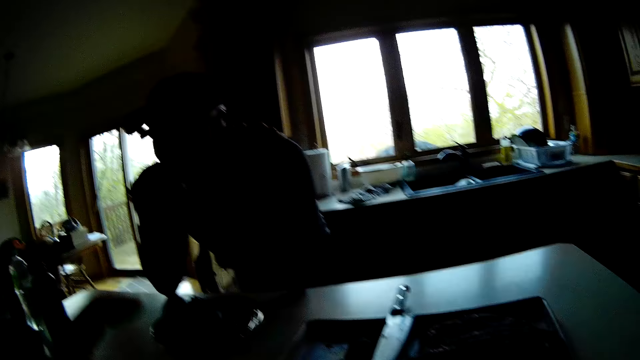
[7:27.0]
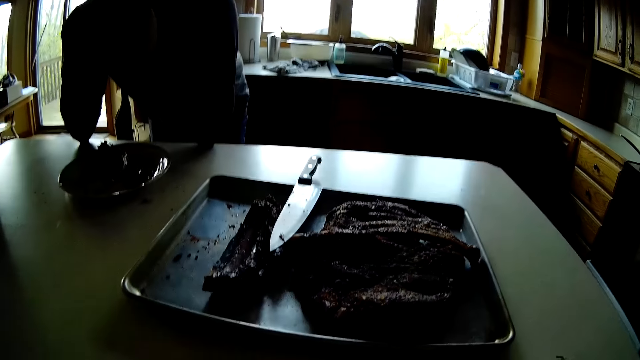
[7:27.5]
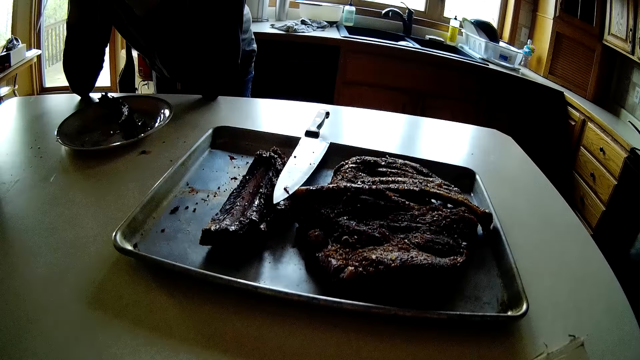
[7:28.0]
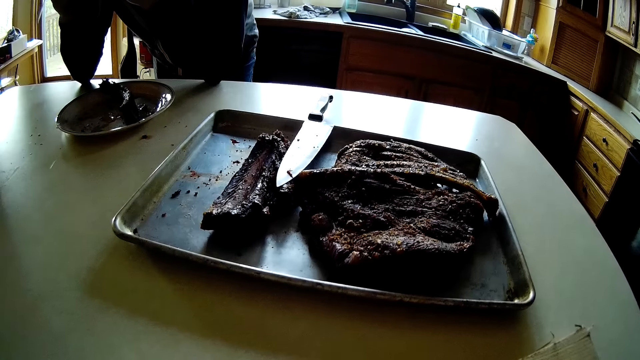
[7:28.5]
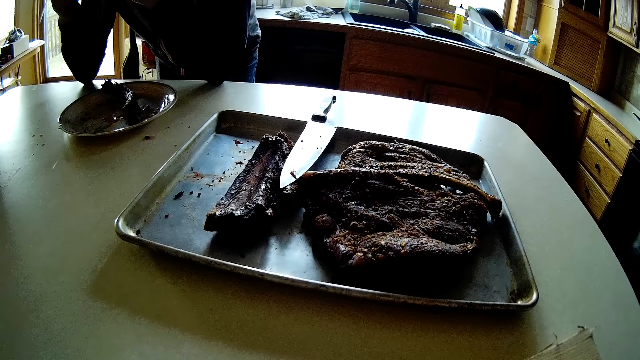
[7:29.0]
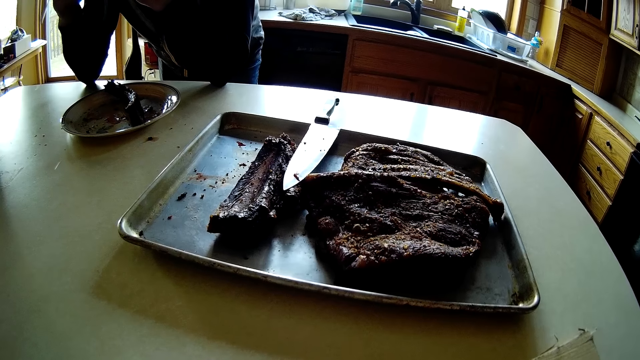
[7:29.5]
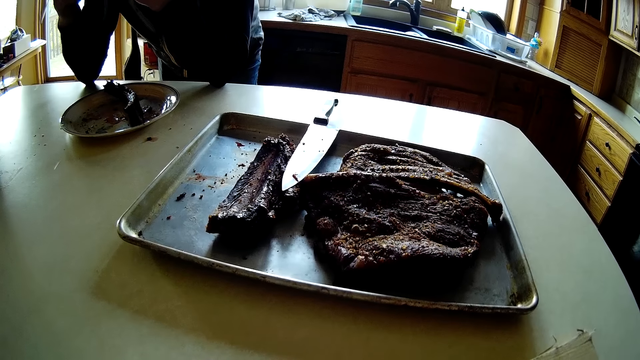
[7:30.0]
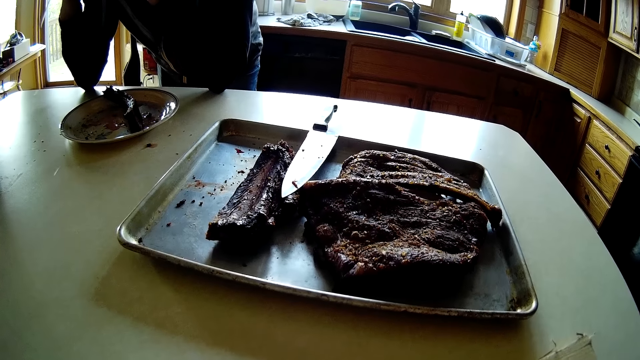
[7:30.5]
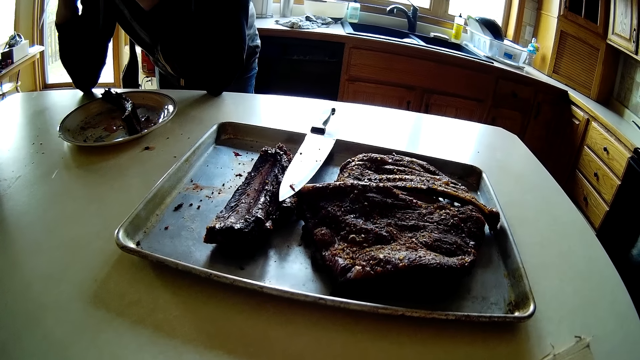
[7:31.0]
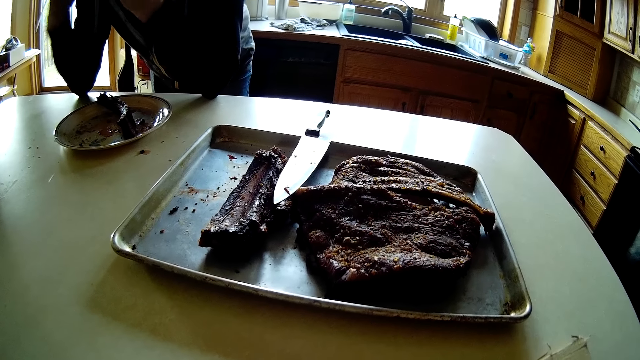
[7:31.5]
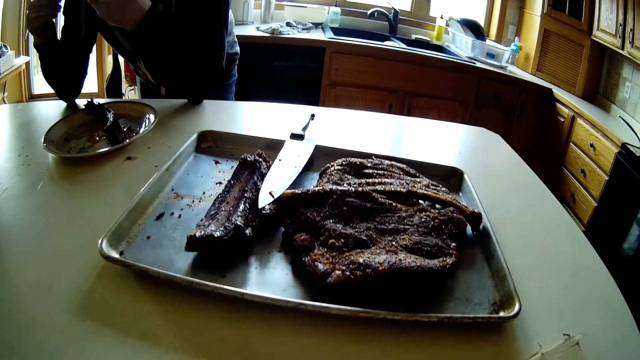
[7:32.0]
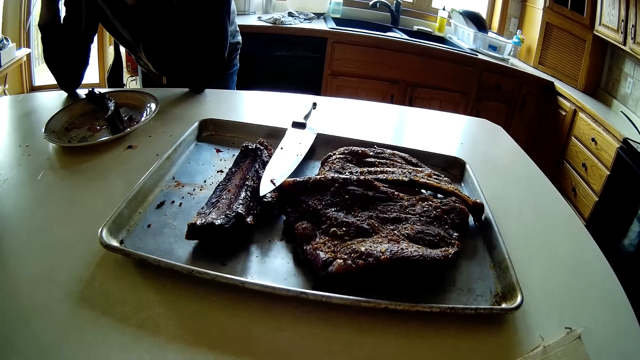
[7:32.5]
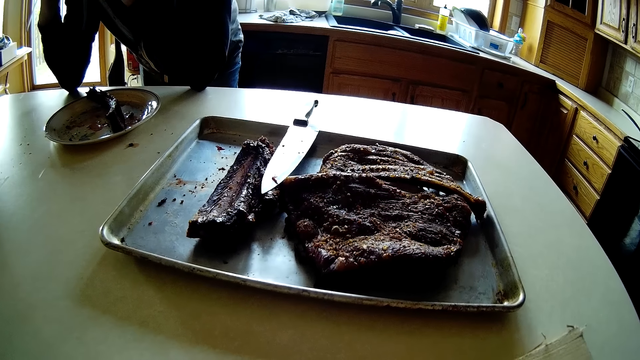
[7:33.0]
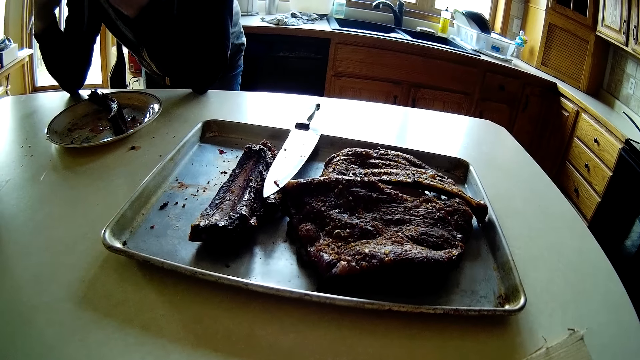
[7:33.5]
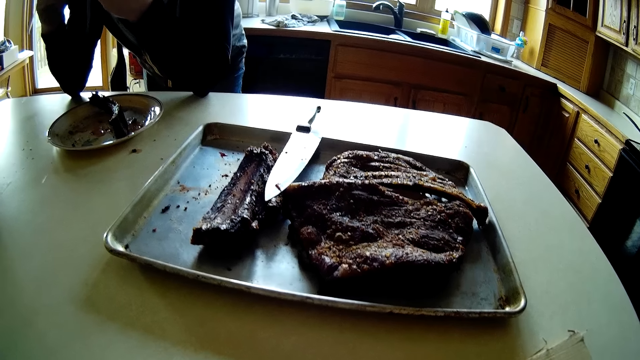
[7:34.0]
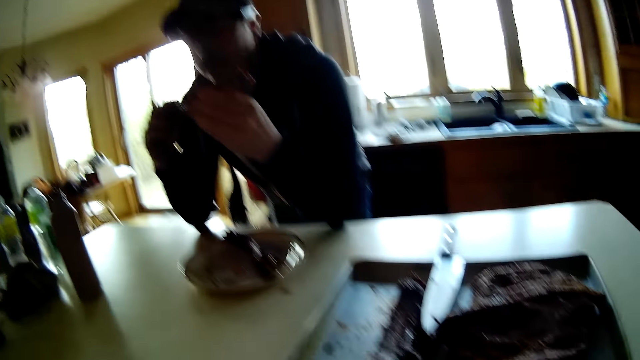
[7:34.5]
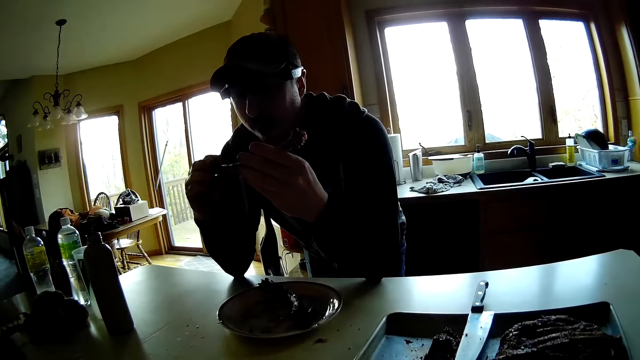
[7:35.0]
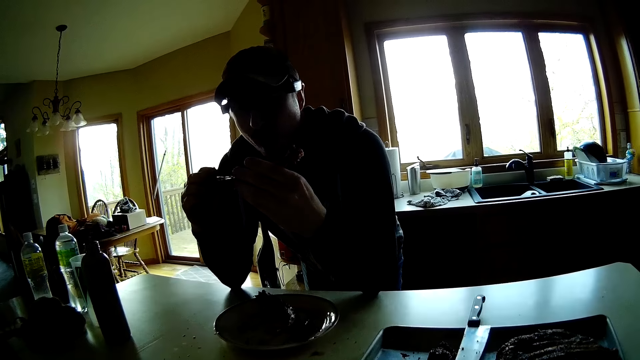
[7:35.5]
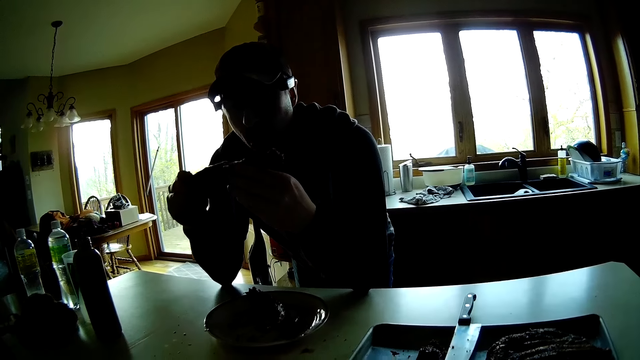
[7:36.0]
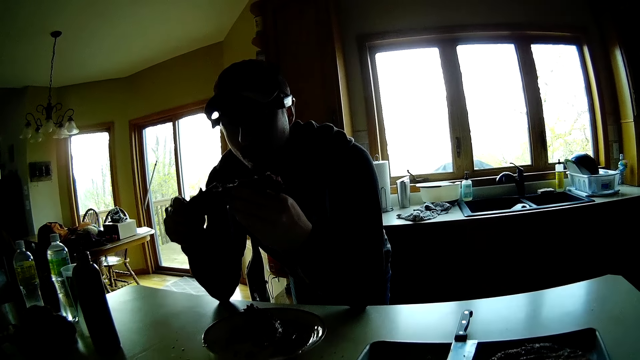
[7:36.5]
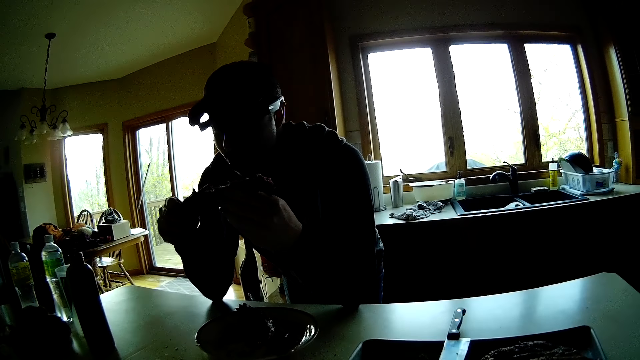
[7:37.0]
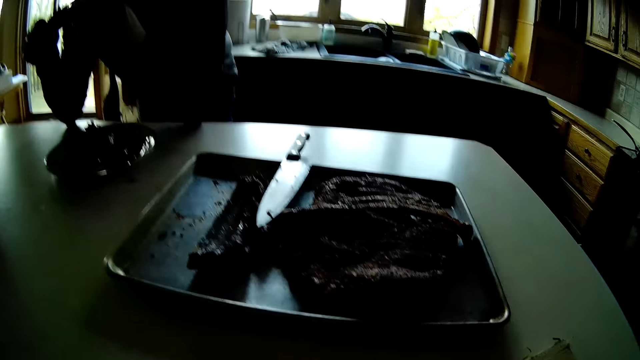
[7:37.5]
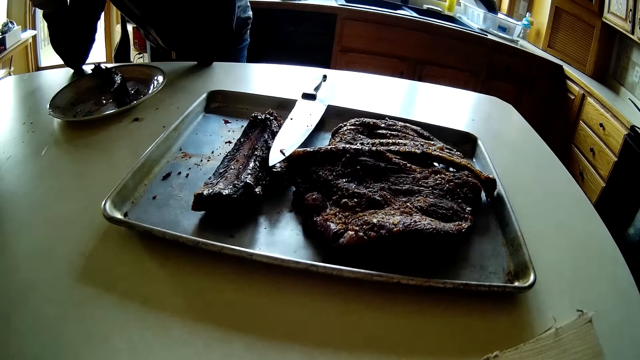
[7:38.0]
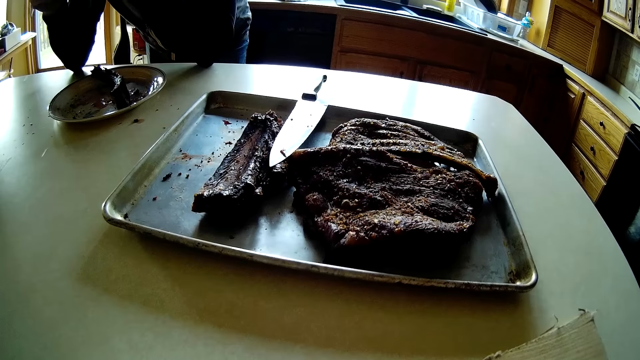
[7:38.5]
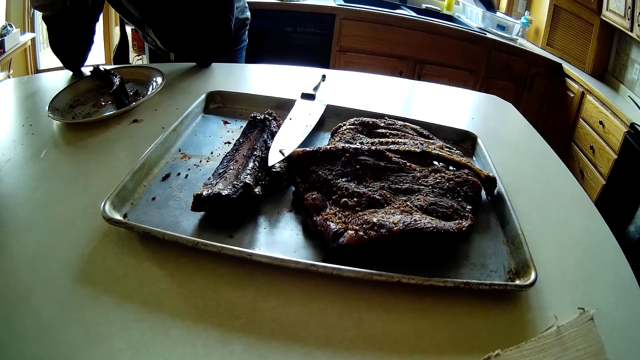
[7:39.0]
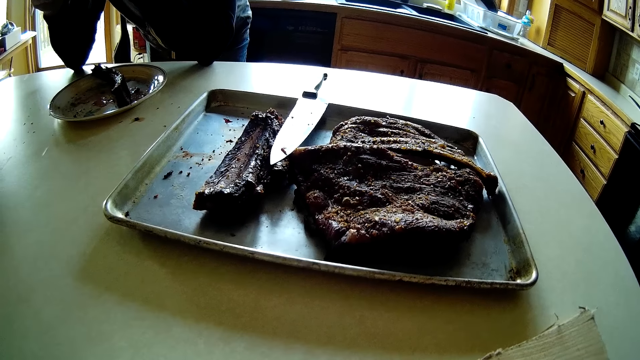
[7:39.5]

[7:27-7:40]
A man turns the meat.

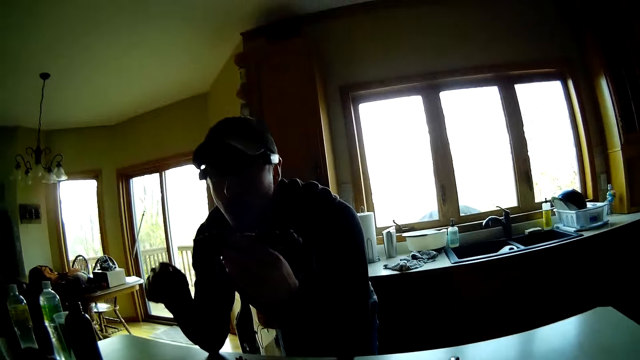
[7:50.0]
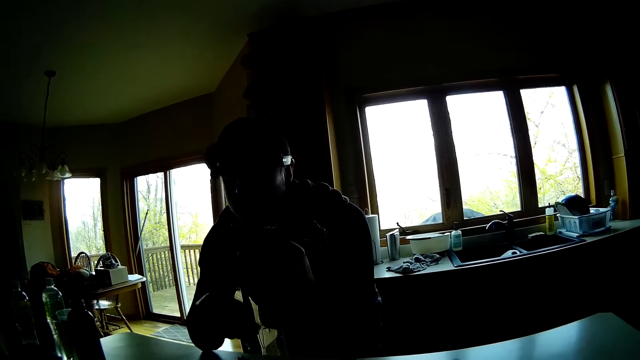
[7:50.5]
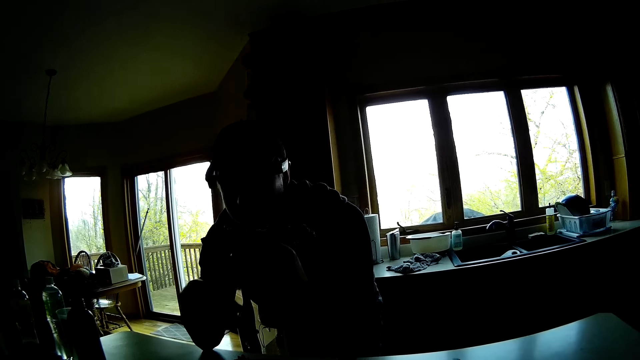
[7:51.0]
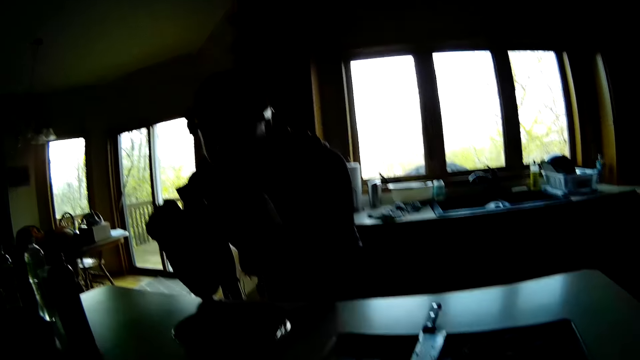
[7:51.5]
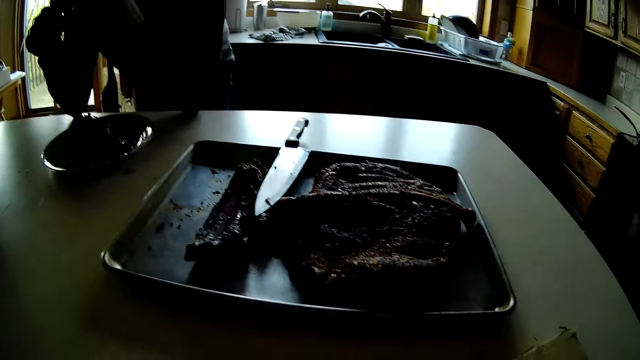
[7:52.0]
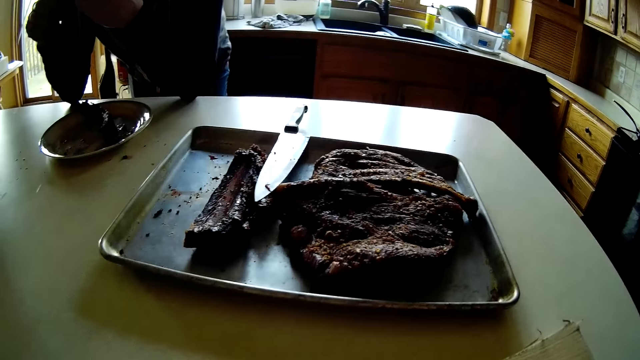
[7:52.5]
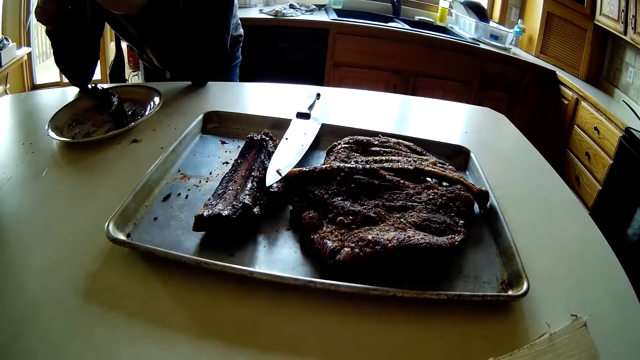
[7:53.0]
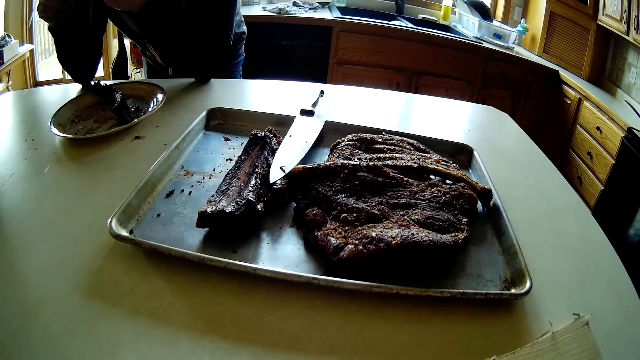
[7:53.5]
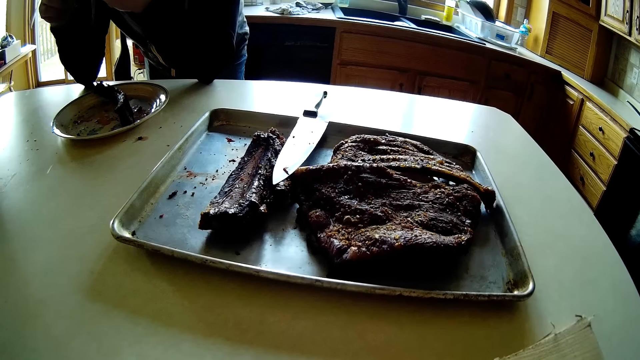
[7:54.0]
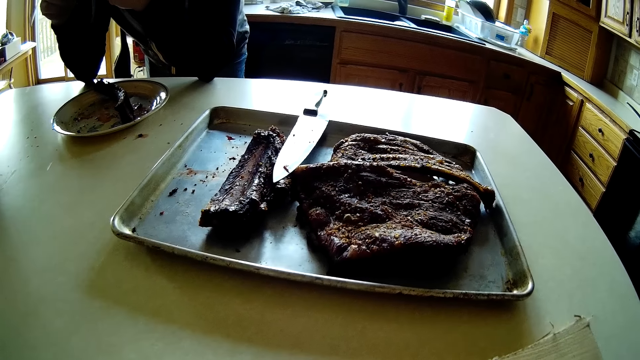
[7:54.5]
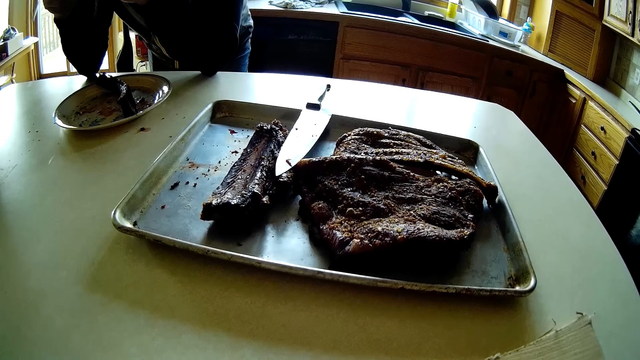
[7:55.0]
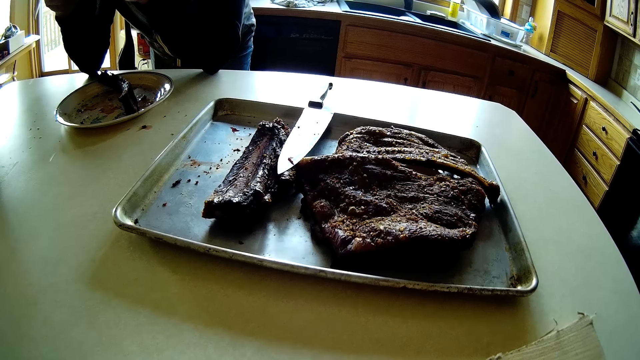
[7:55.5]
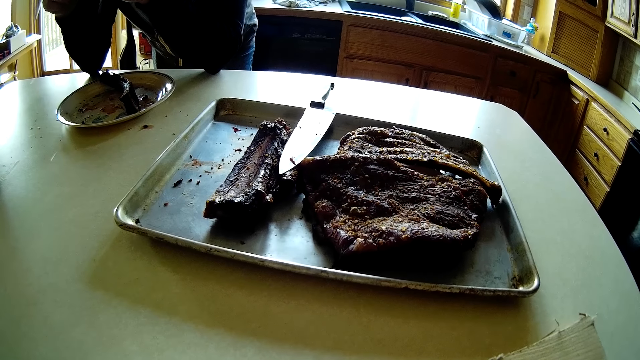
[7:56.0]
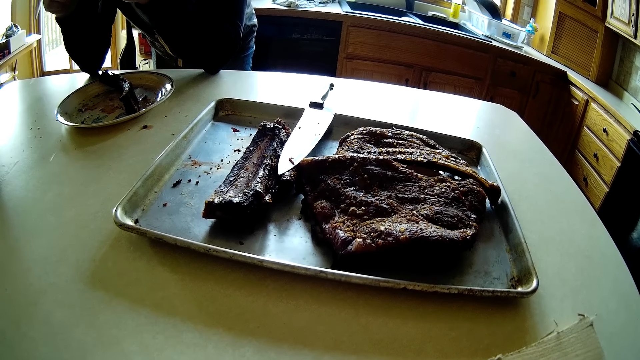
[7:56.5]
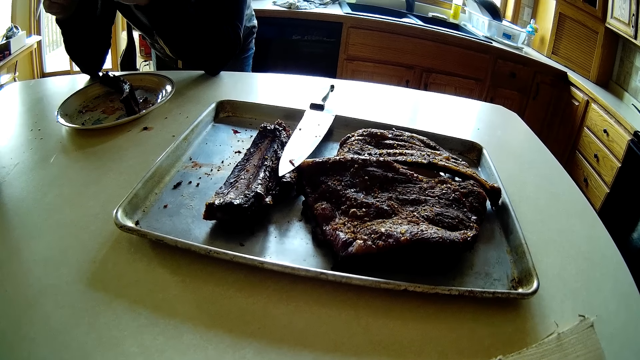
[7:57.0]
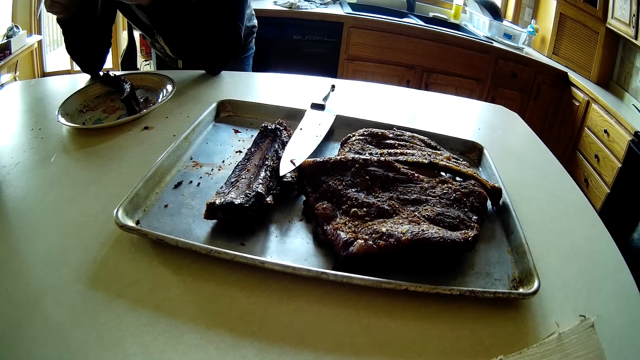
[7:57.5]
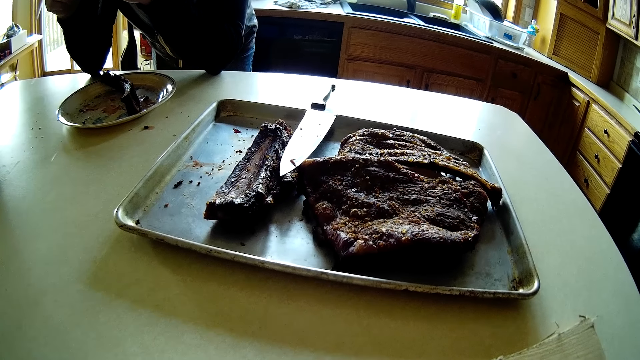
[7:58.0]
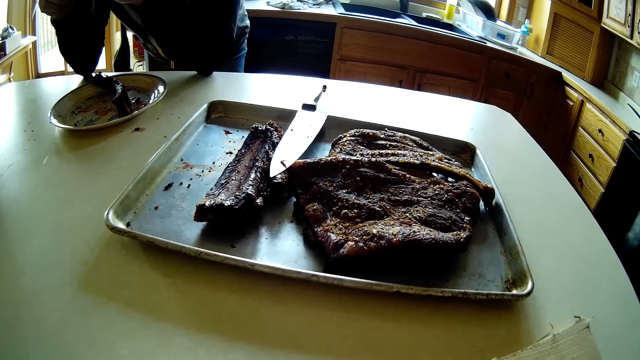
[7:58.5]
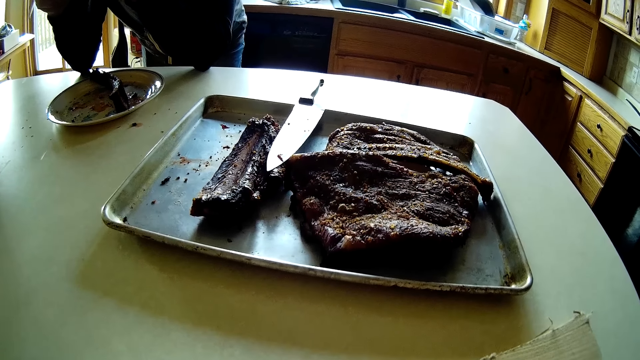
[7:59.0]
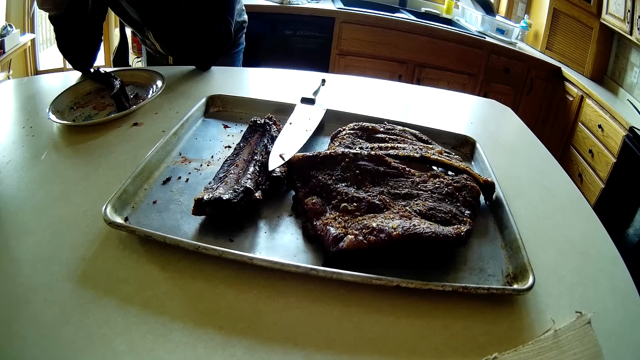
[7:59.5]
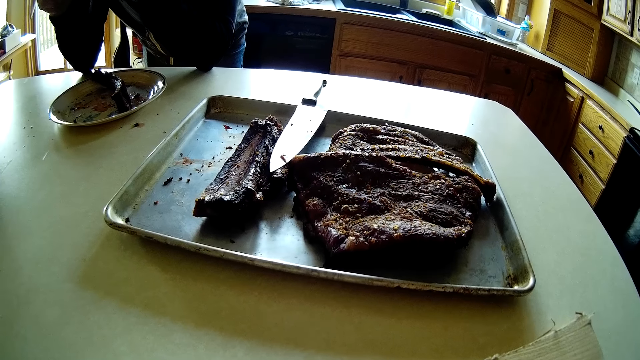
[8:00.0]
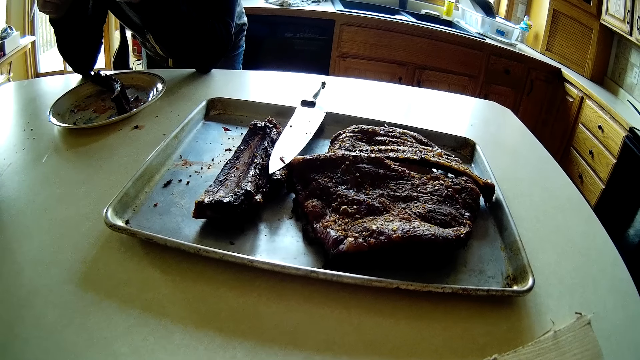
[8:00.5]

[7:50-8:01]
The man holds the steak in his left hand. The man removes his hand from the meat. The man holds the steak with both hands.
